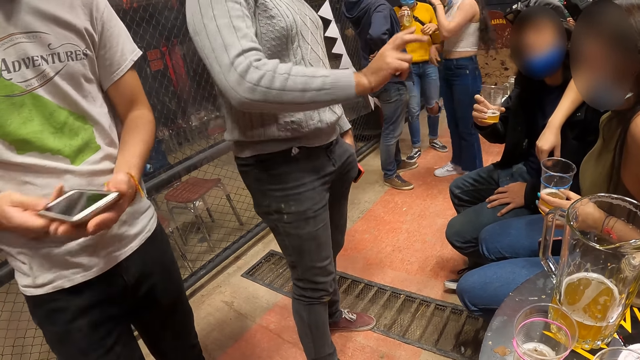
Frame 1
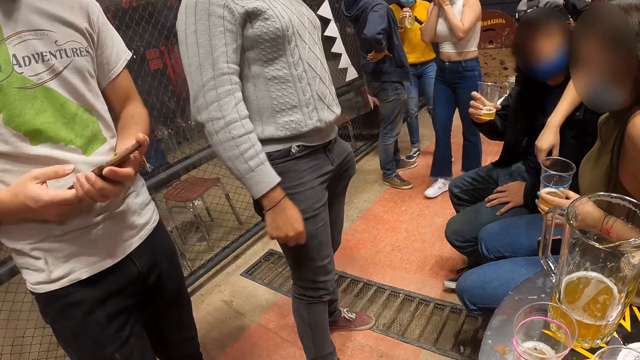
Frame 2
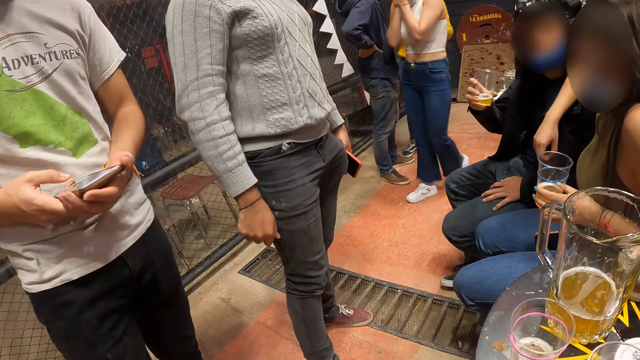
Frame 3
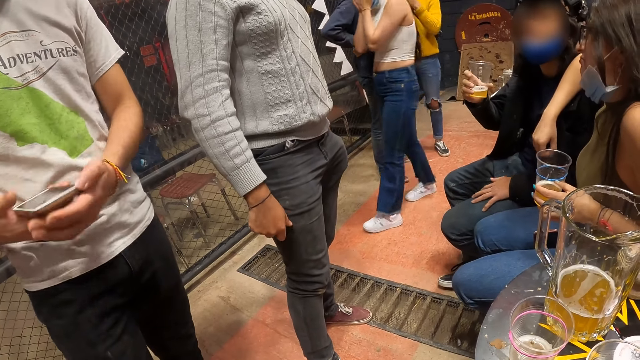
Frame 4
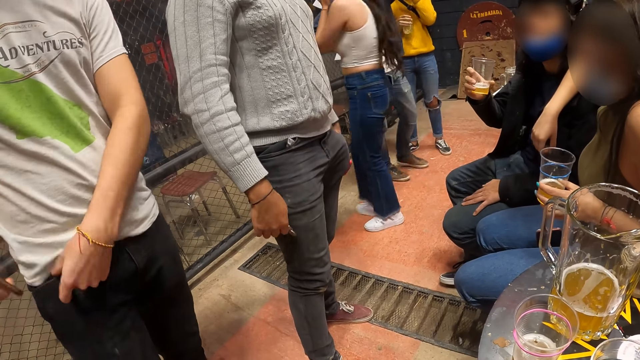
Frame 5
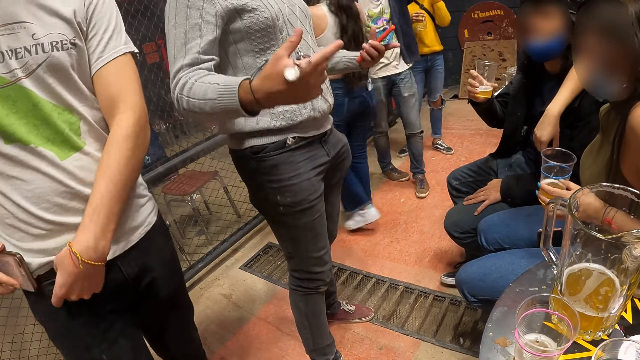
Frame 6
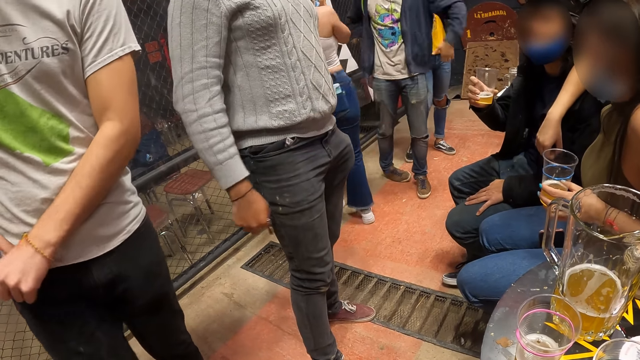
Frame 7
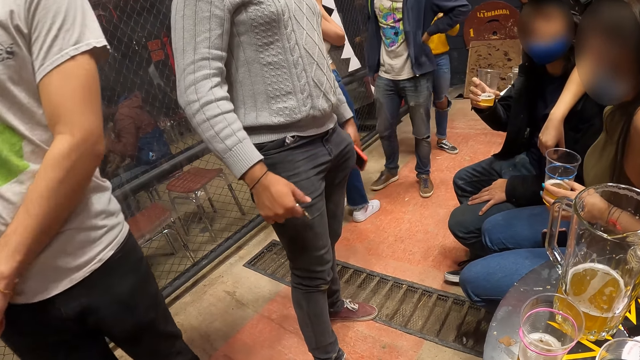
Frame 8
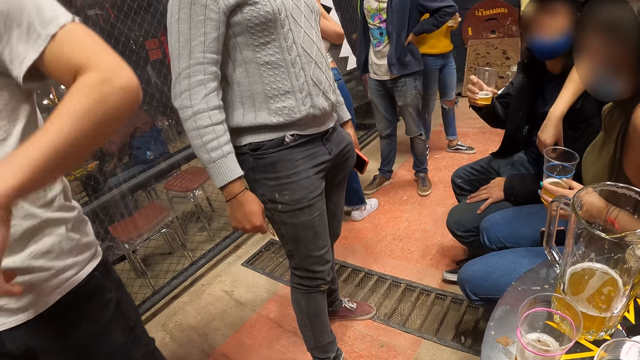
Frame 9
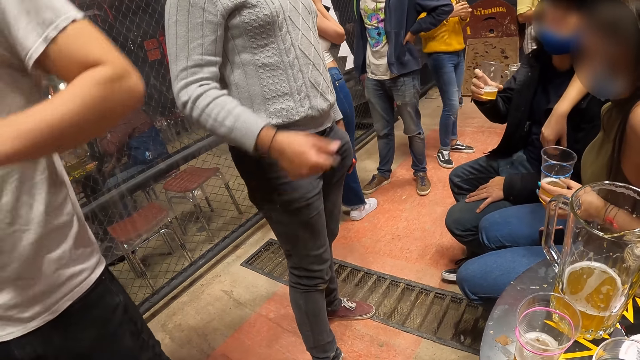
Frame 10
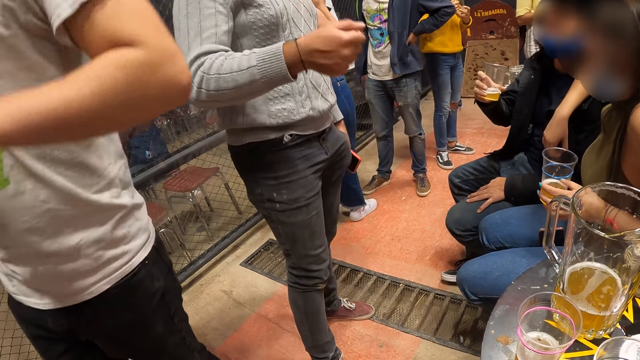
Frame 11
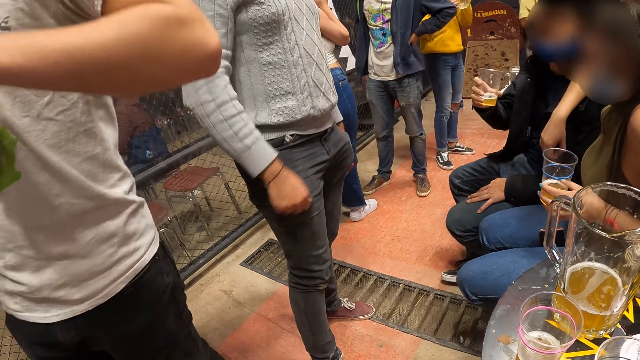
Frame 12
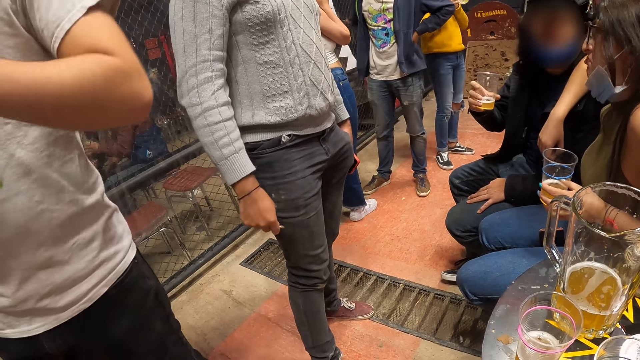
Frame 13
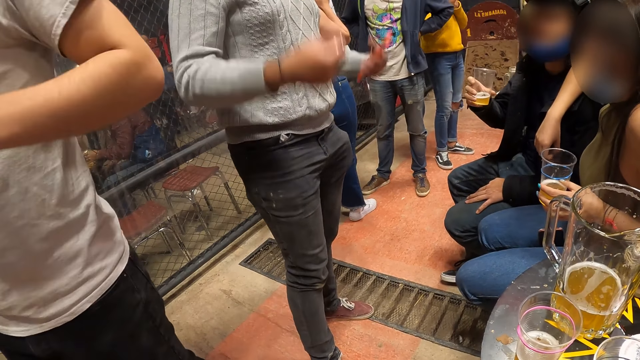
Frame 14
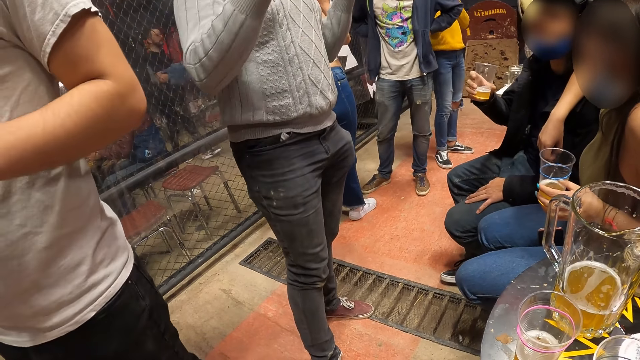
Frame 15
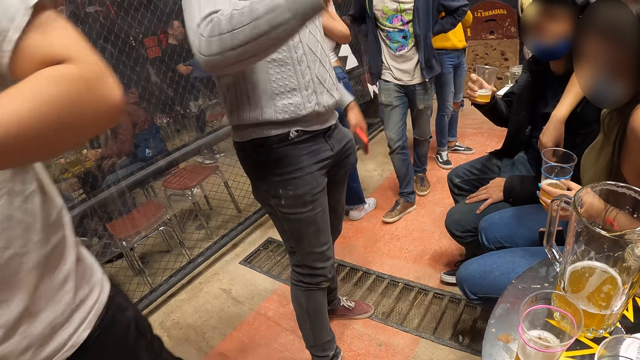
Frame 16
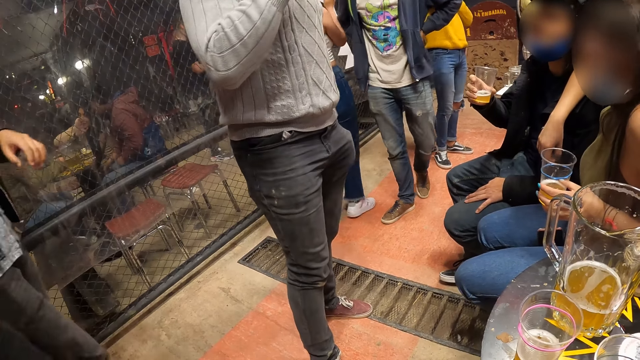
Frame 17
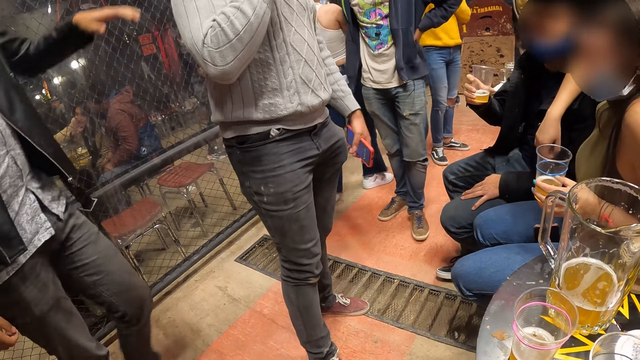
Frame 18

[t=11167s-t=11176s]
The man holds the cellphone with both hands and drops the cellphone in his pocket with his right hand. Another man interacts with a girl.

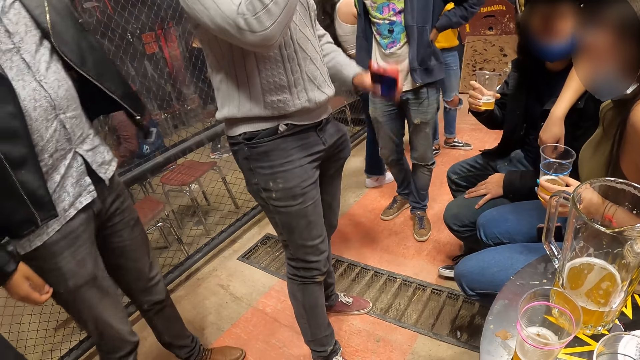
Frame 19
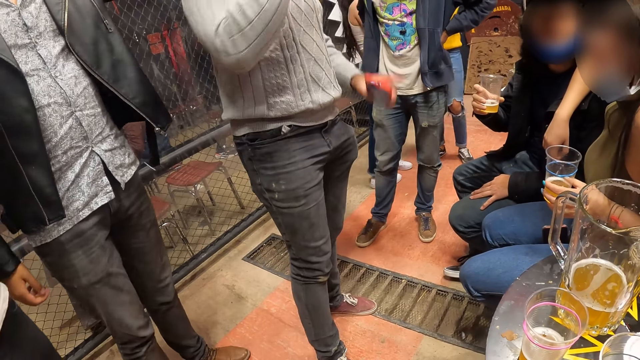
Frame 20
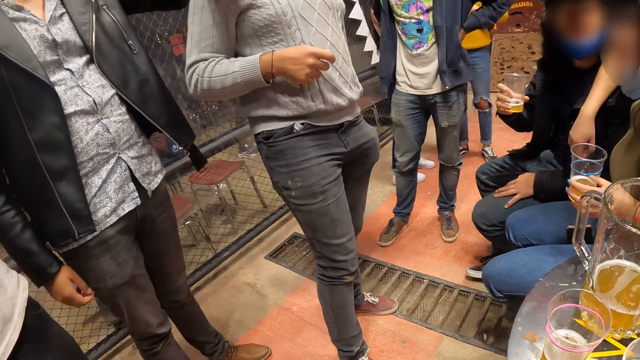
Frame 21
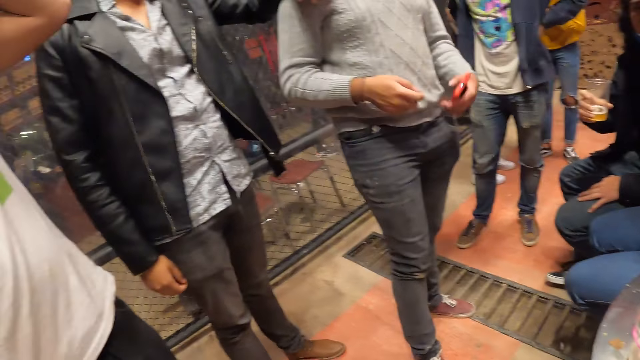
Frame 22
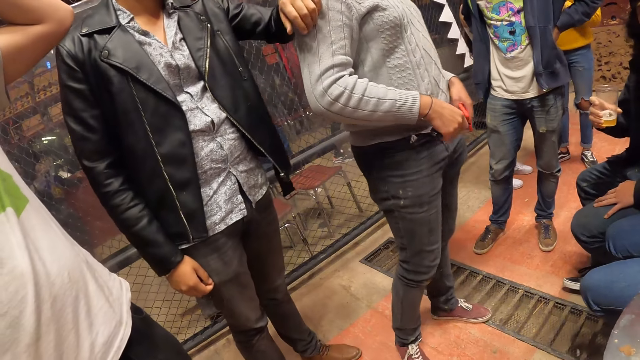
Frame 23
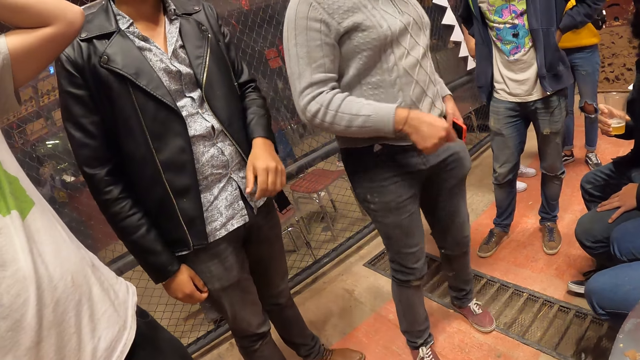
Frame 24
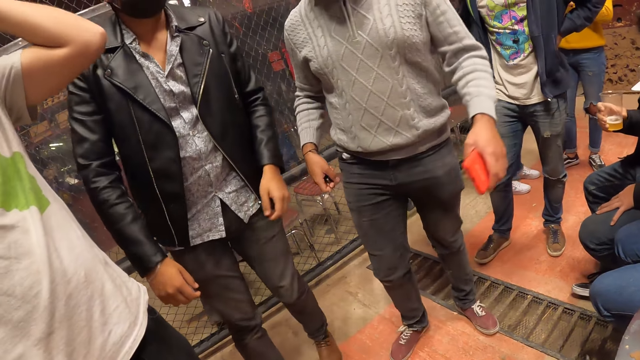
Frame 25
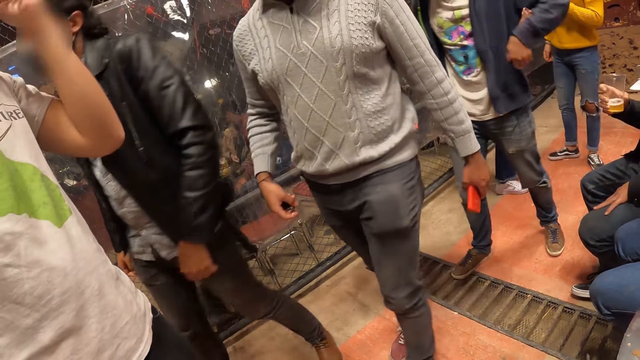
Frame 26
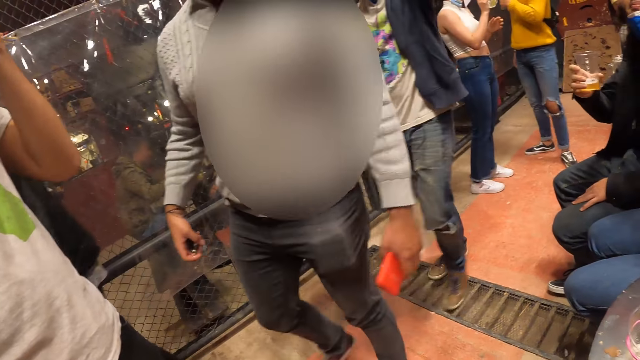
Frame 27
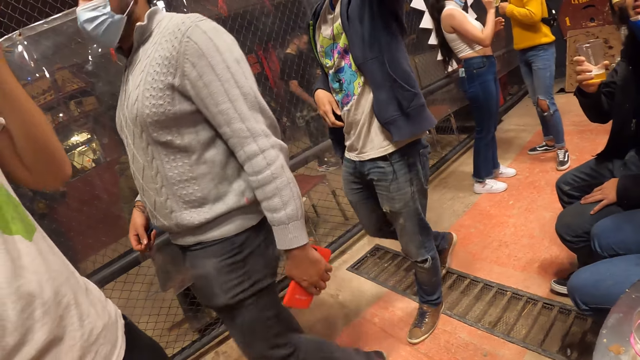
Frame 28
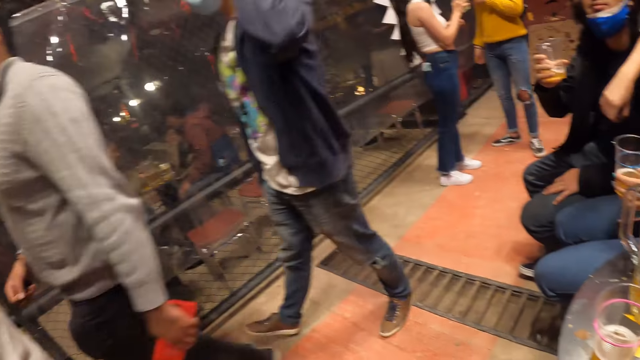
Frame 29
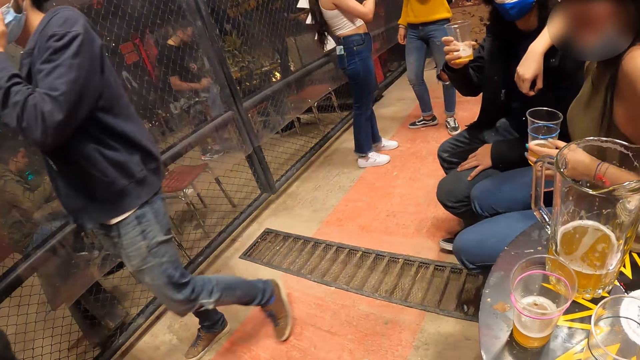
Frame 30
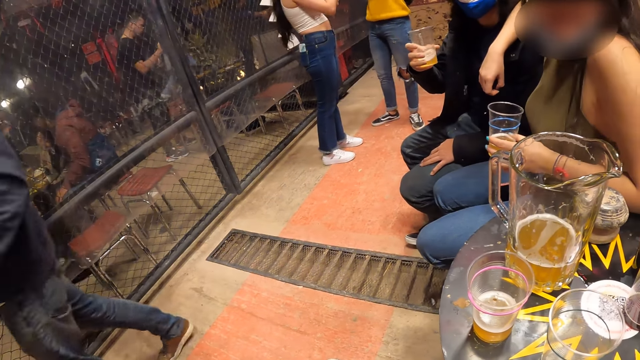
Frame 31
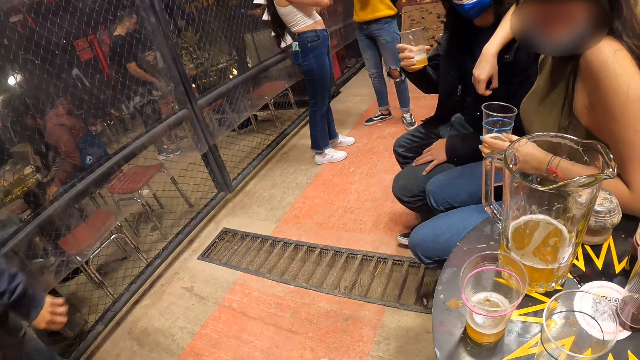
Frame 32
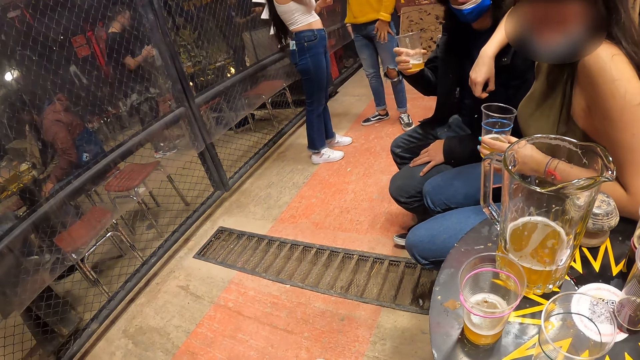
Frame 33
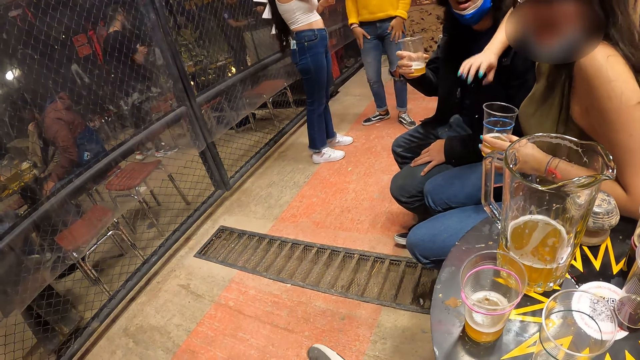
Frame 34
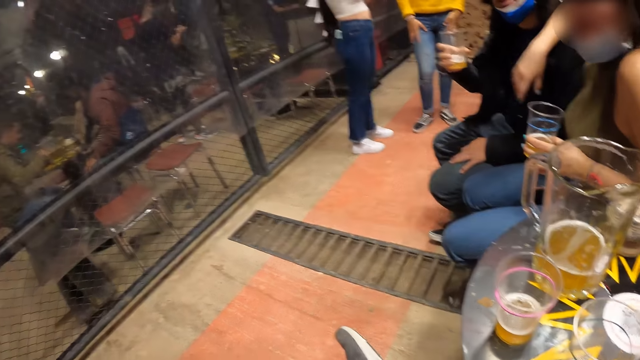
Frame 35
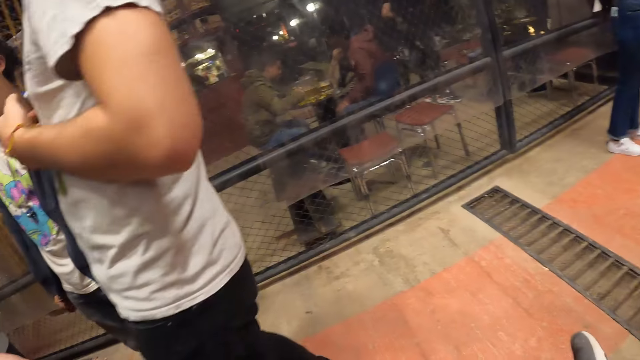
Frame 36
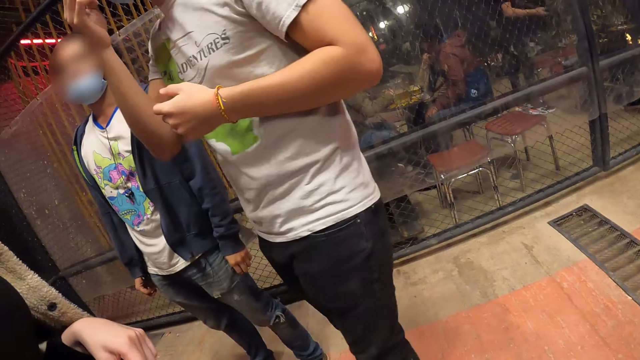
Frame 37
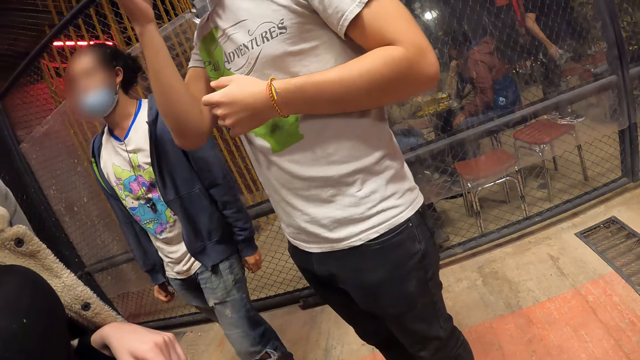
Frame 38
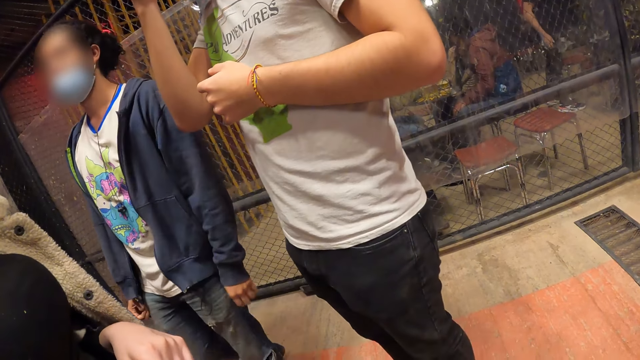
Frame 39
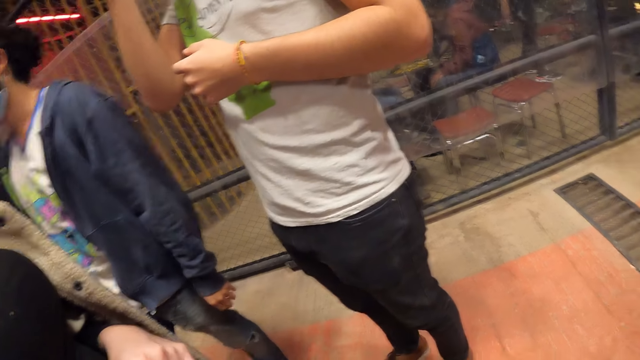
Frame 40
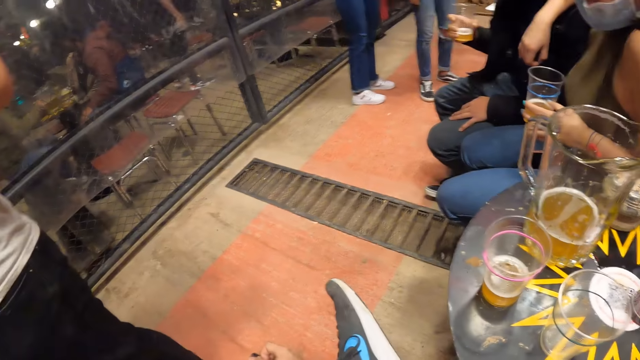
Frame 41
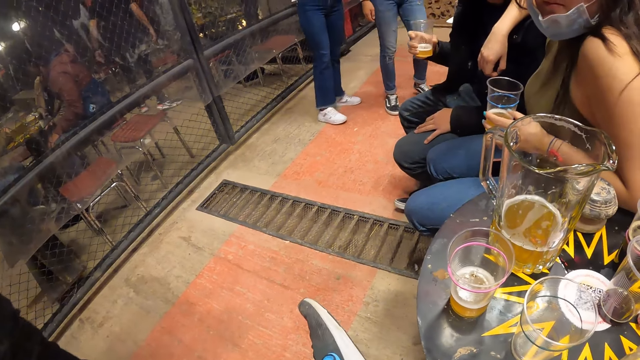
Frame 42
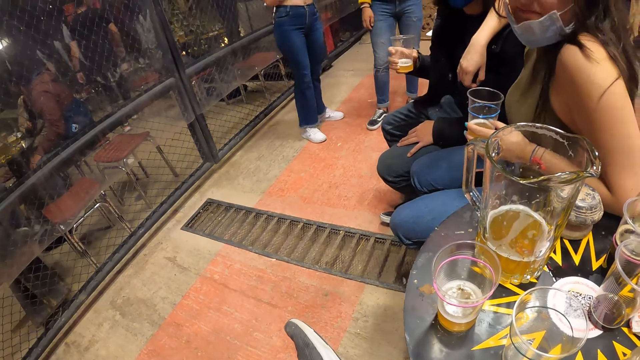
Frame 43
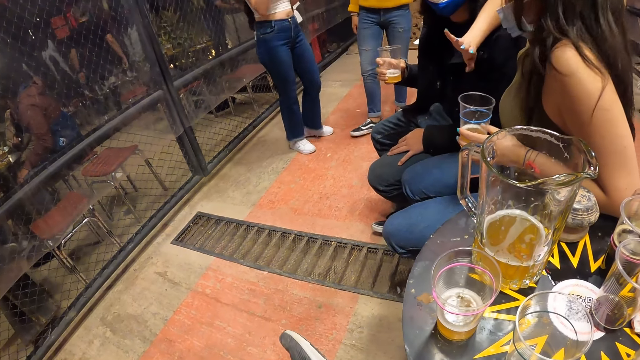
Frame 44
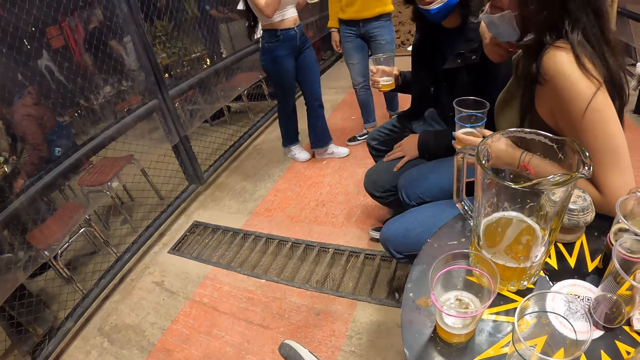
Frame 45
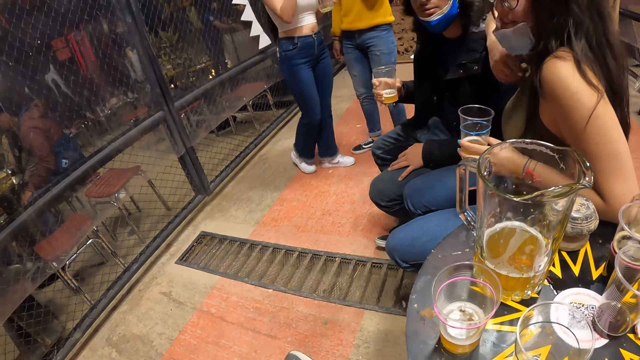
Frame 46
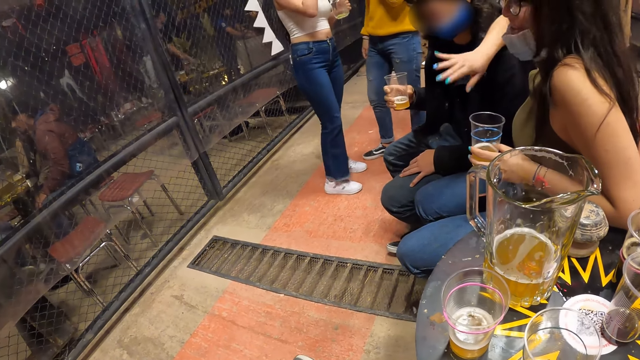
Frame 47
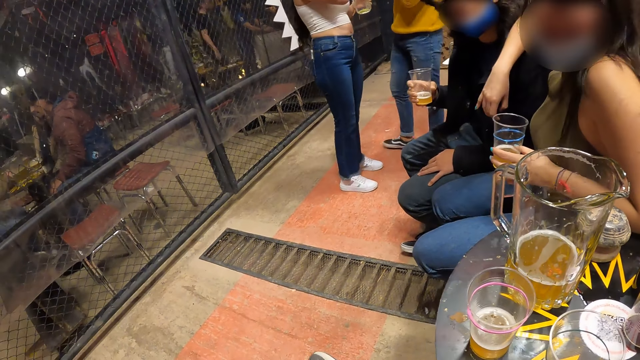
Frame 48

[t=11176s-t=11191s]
The man touches his face with his left hand. Another man walks away. The camera wearer looks around. The woman converses with the man.
